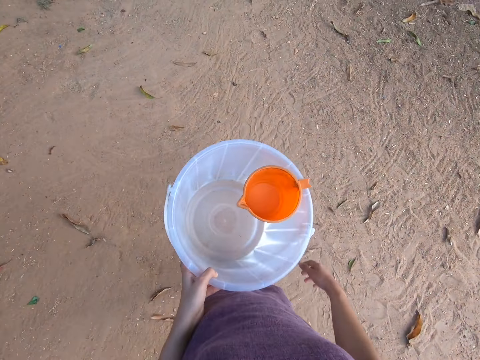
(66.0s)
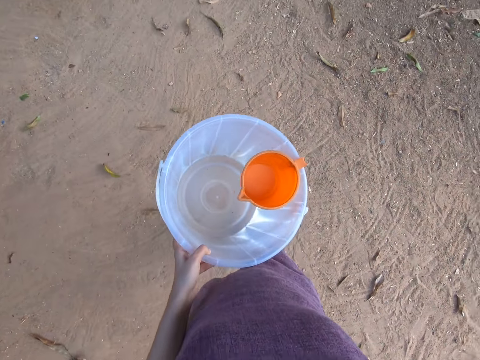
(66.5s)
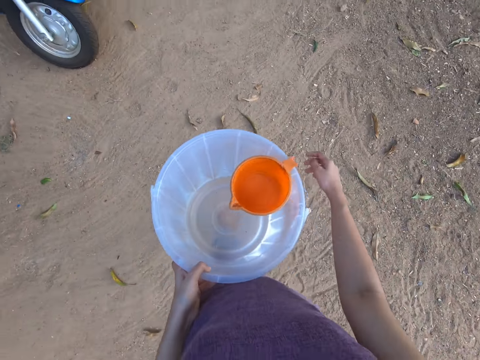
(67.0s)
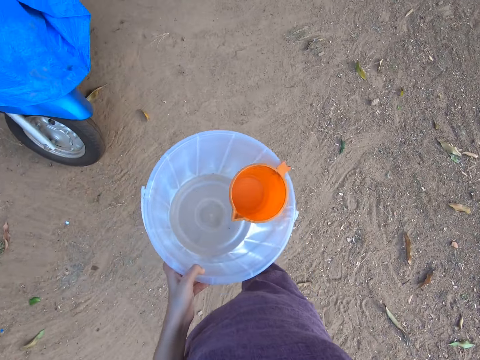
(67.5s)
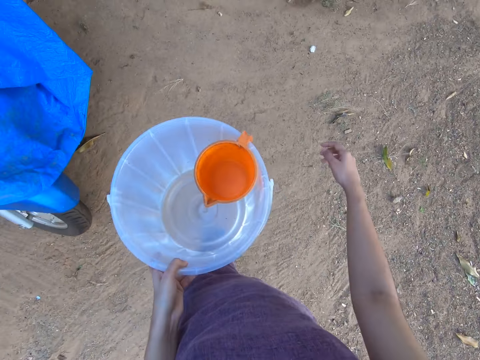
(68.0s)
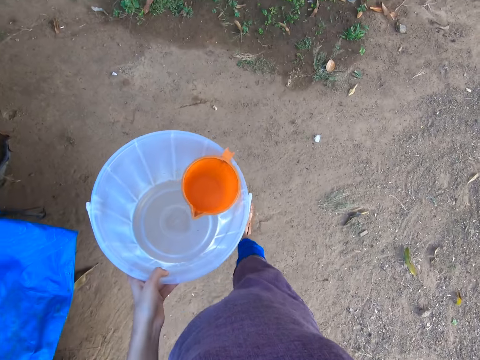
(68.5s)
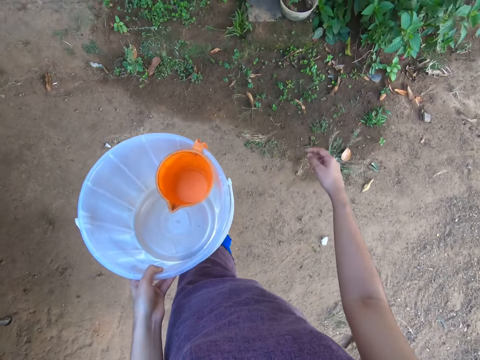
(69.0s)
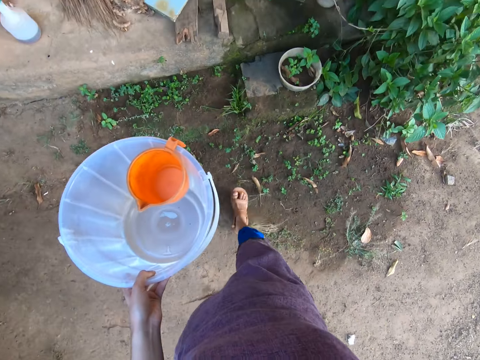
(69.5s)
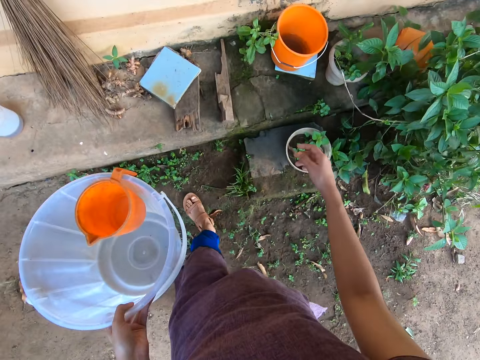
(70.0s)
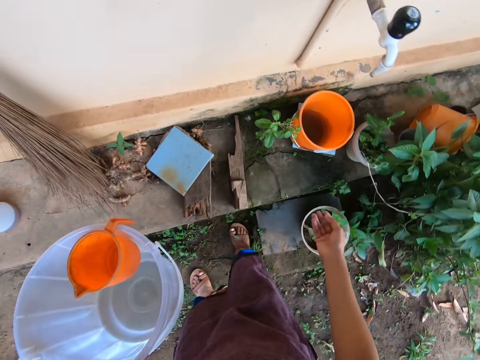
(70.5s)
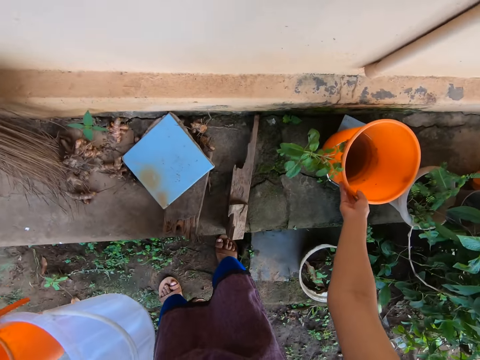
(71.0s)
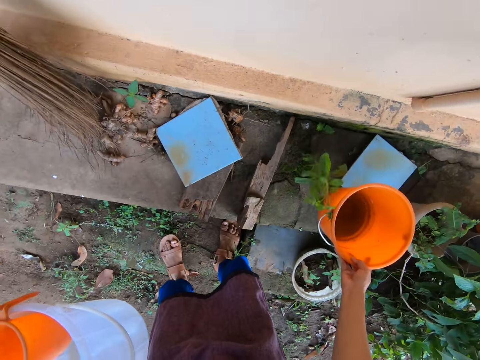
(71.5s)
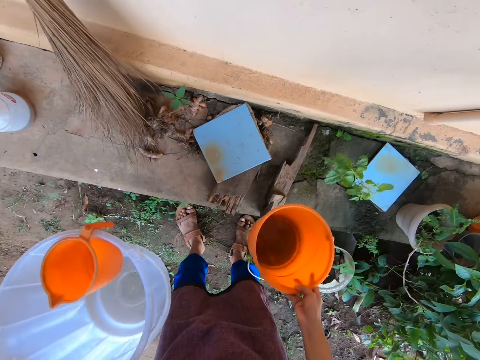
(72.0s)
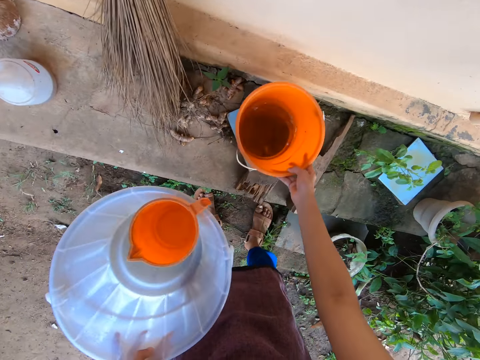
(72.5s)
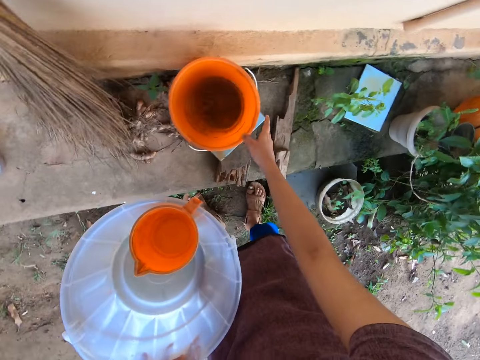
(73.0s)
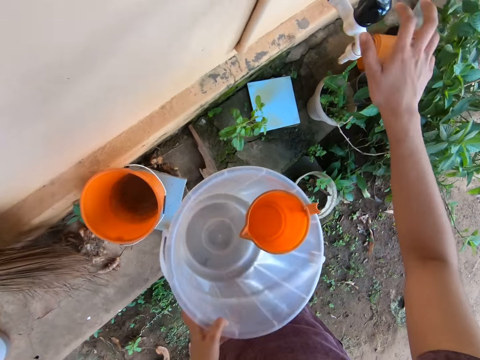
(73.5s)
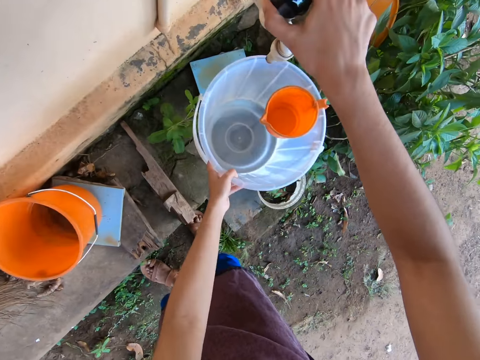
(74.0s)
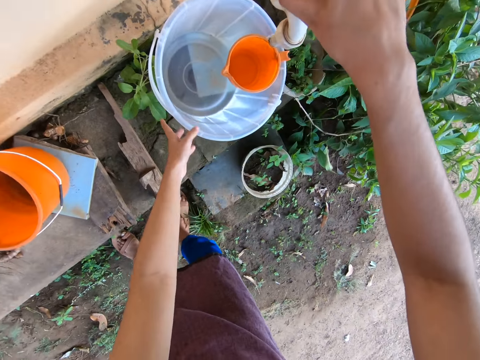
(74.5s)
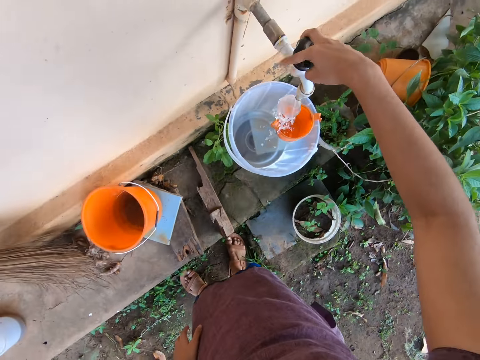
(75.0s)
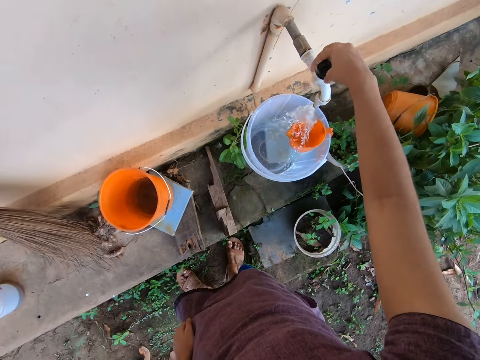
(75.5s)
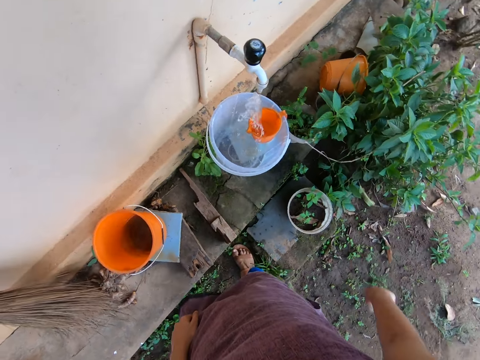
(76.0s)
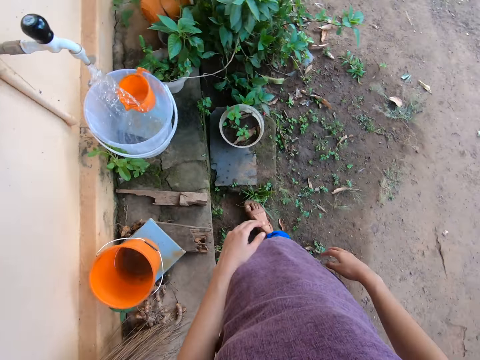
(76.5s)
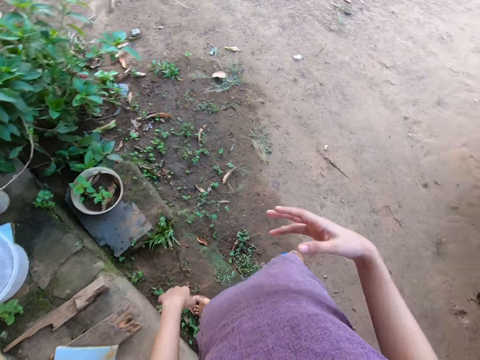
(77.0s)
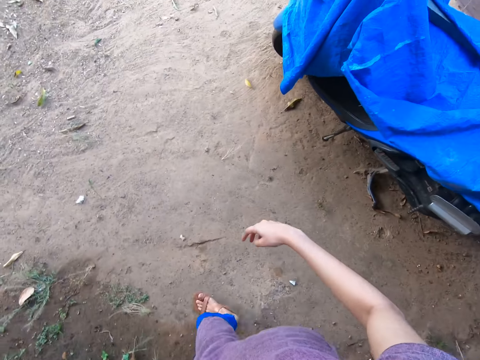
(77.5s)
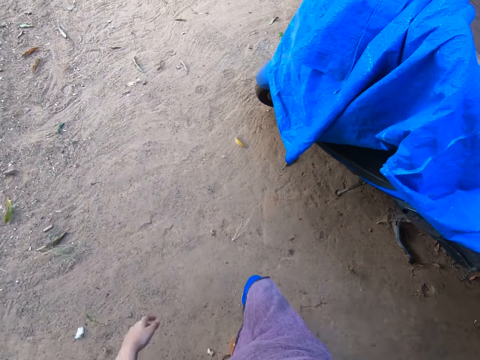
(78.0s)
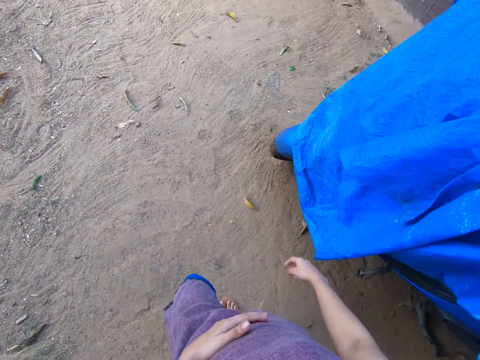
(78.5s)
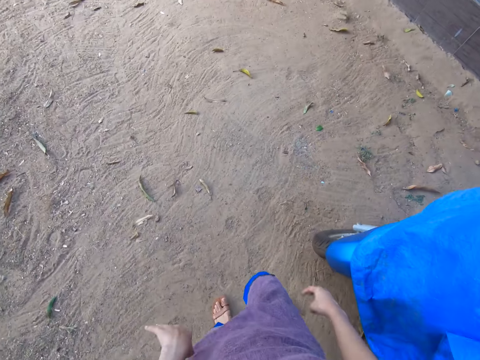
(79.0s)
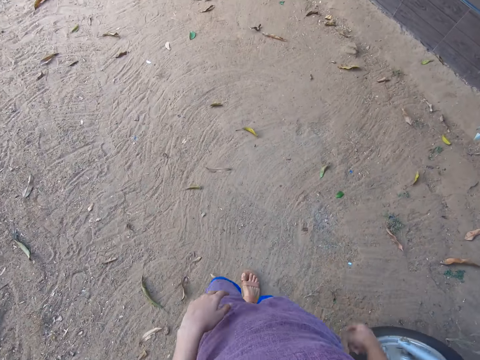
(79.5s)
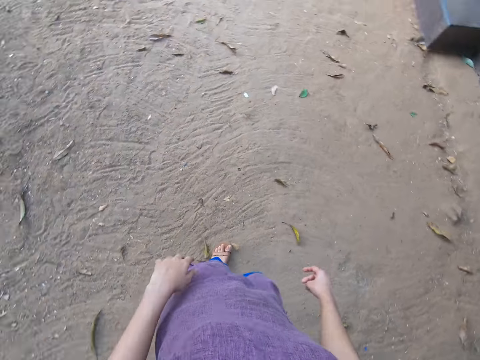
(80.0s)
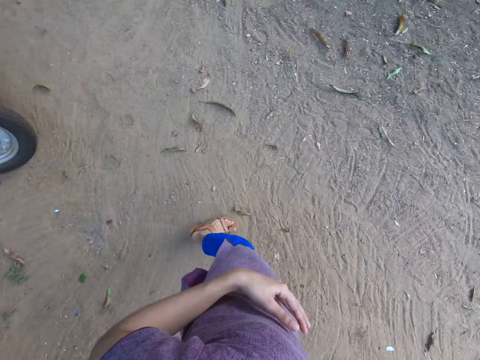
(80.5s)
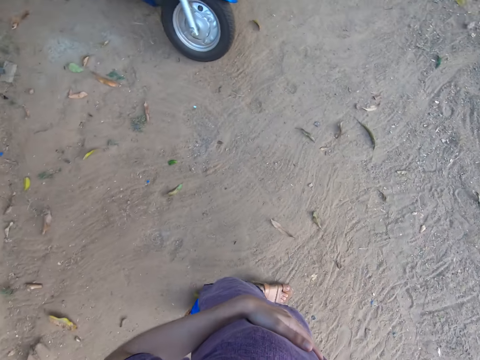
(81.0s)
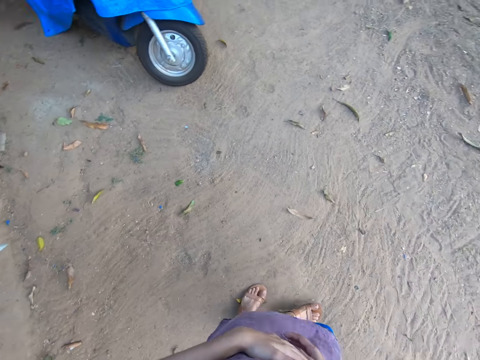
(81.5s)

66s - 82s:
The camera wearer picks a bucket close to the wall of the house with her right hand. She places the bucket in her right hand on a tile next to the wall. She places the bucket in her left hand on a tile under the tap. She holds the tap on the wall of the house with her right hand. She turns on the tap with her right hand. She walks about outside the house.

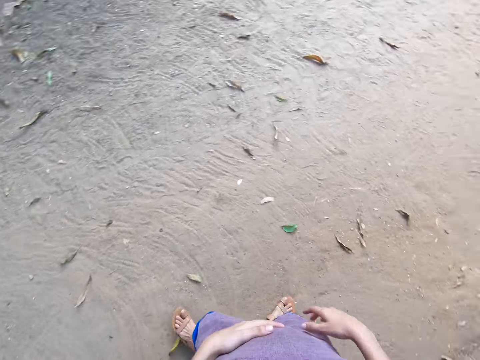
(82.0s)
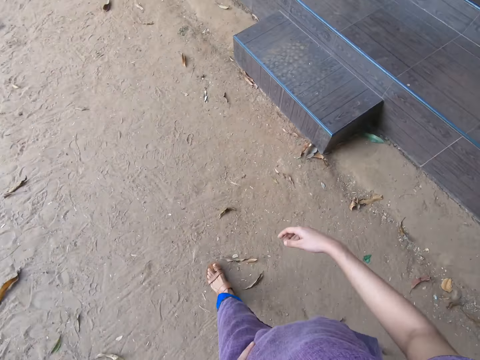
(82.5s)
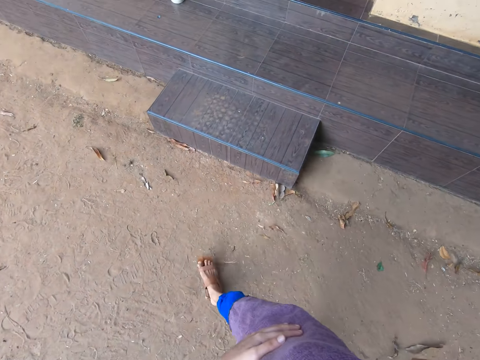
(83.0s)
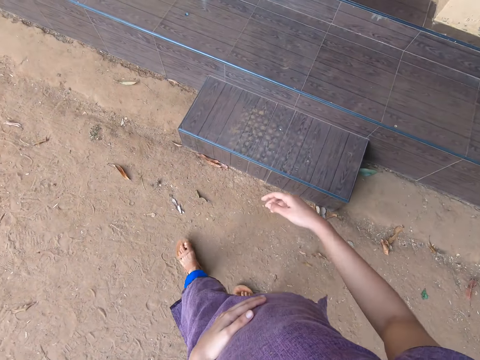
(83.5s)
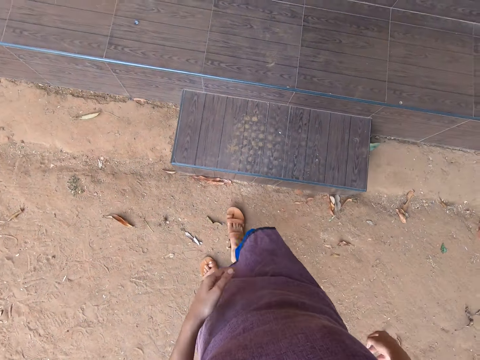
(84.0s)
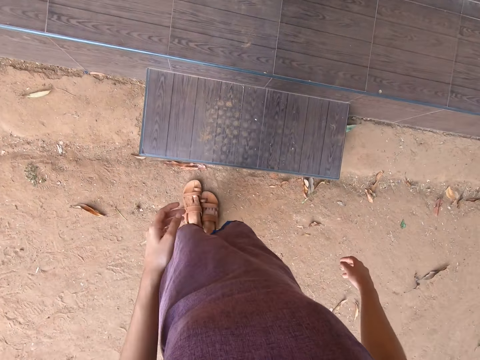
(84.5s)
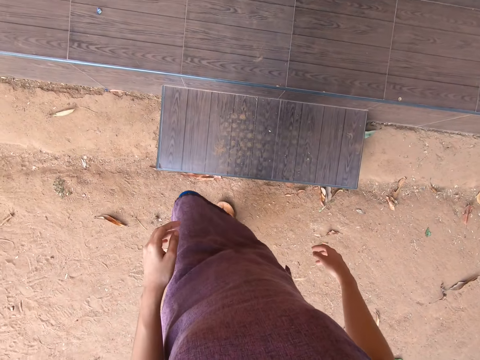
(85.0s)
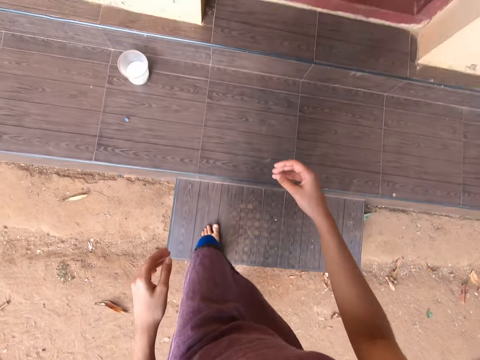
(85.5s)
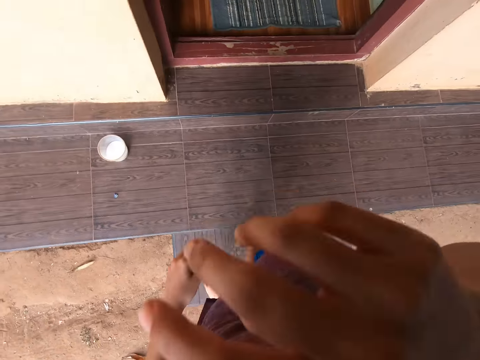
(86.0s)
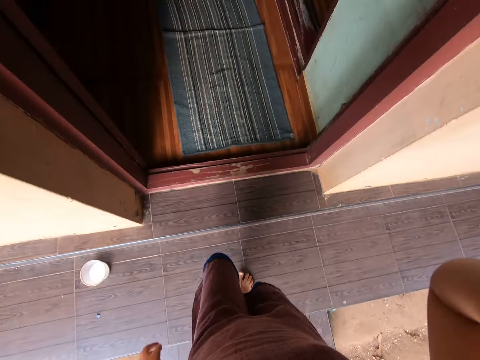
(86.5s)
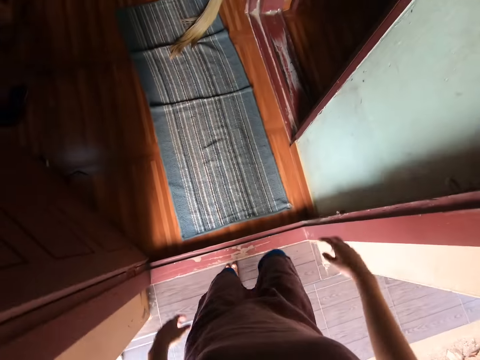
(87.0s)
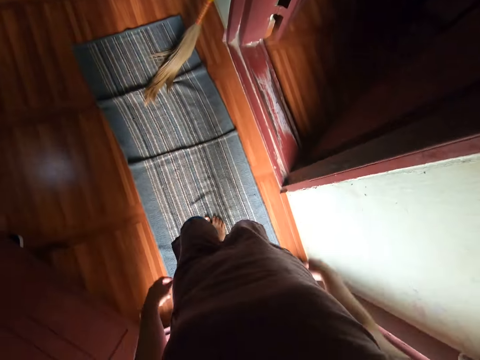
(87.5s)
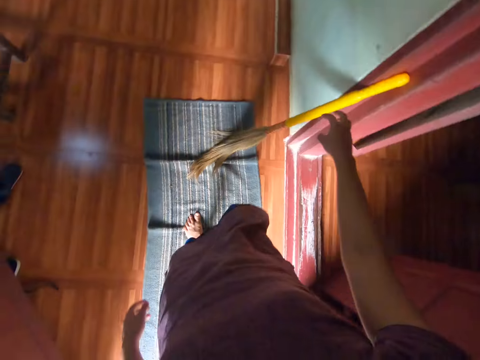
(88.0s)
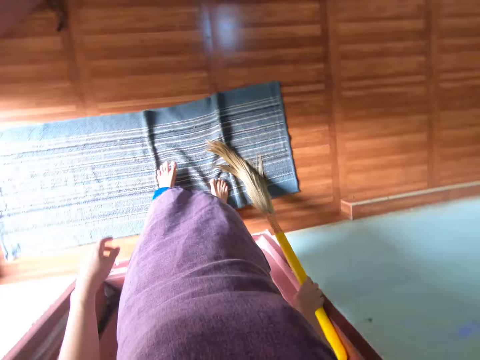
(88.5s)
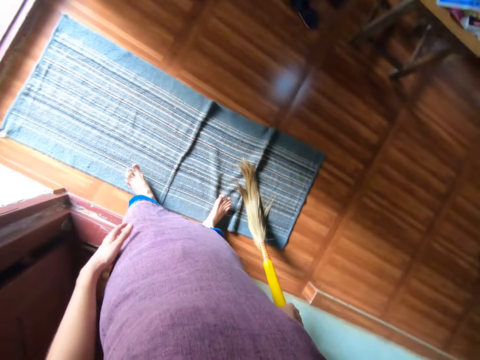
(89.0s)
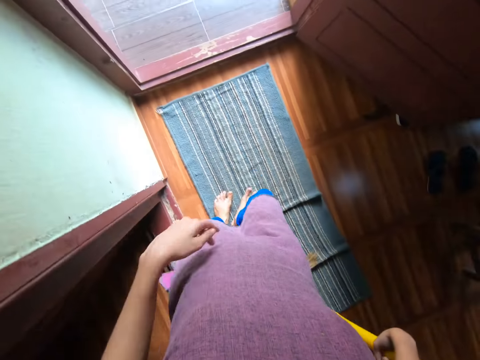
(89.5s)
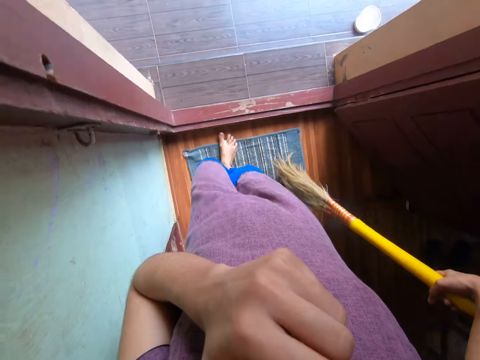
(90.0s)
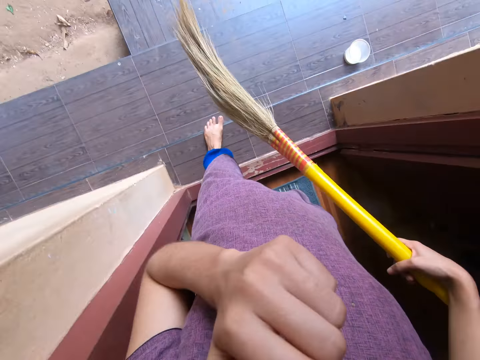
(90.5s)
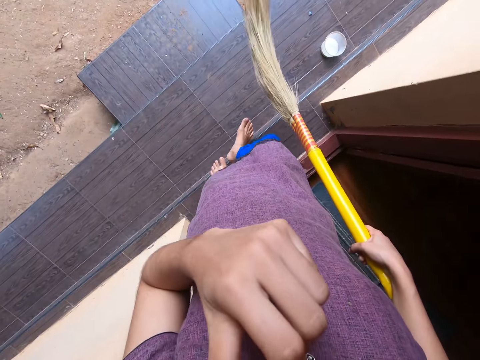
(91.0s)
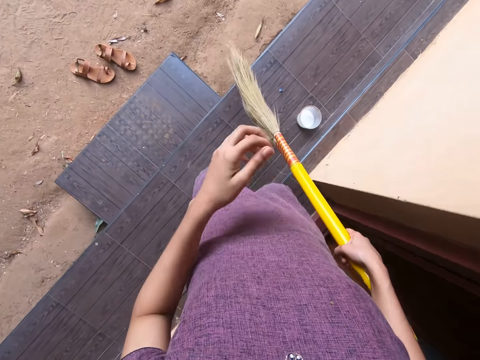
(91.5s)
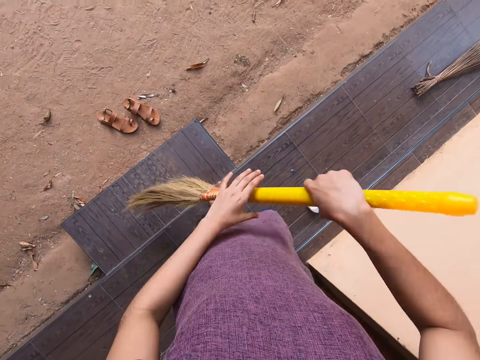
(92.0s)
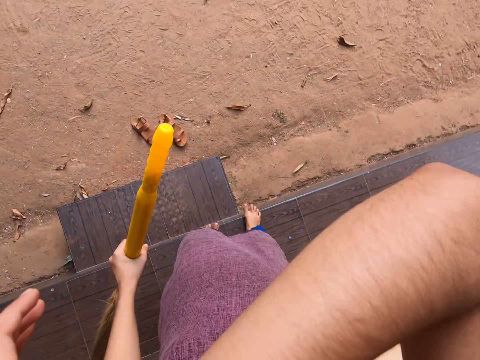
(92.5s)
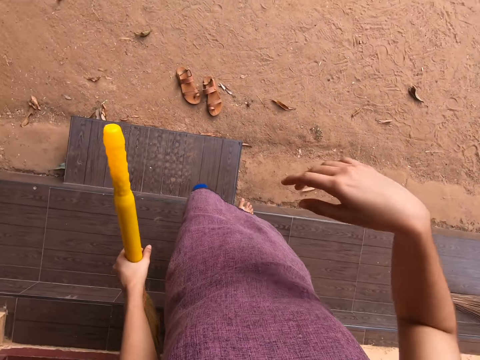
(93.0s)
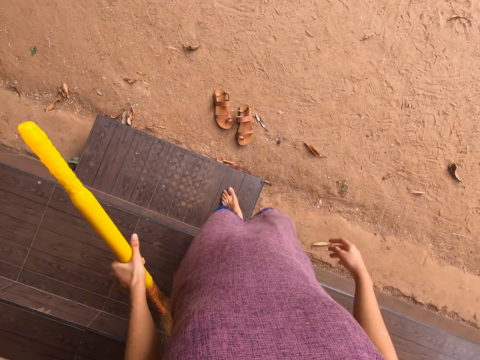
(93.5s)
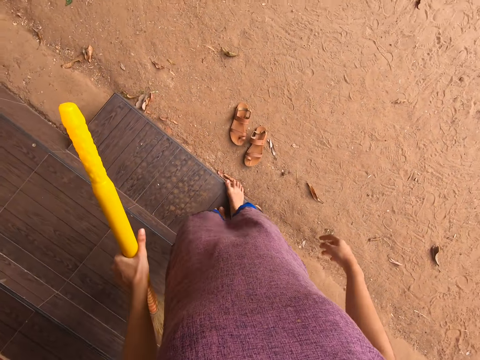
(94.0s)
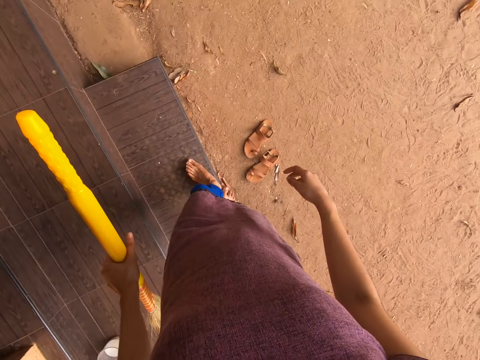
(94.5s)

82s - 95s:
The camera wearer climbs up the doorsteps. She wipes her forehead with the back of her right hand. She walks into the house. She picks a long broom against the wall of the house with her right hand. She walks out of the house. She transfers the long broom from her right hand to her left hand. She wipes her forehead with the back of her right hand. She walks down the doorsteps.
